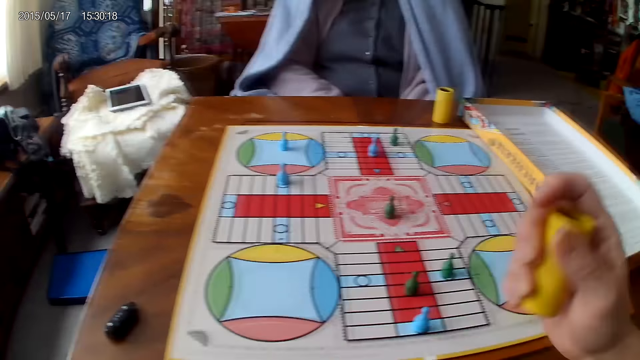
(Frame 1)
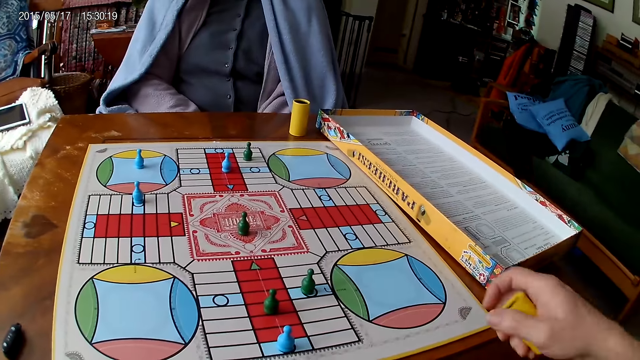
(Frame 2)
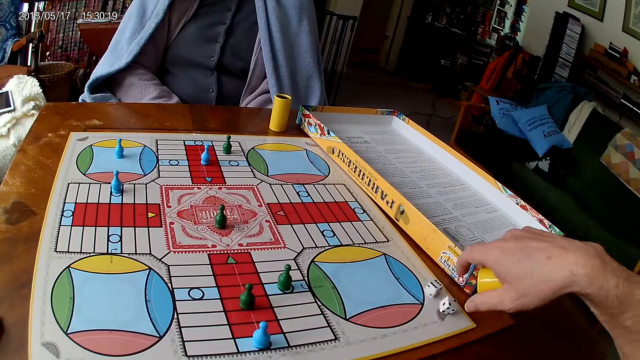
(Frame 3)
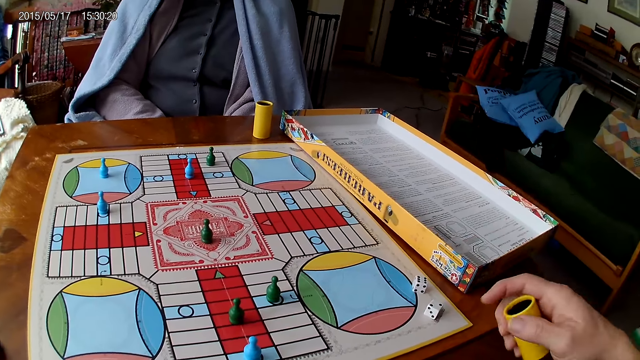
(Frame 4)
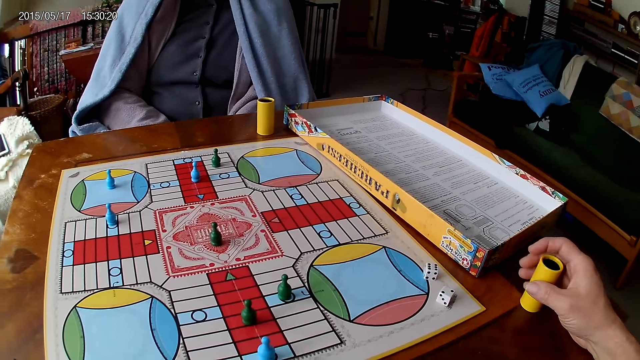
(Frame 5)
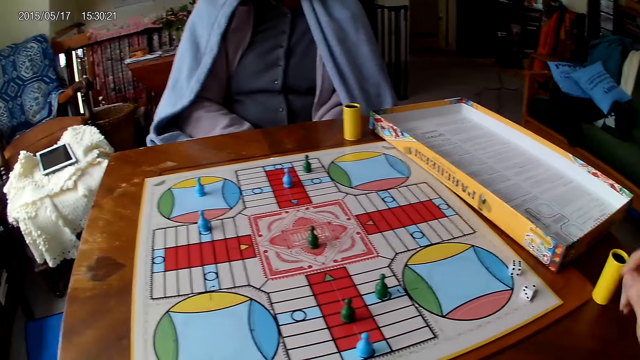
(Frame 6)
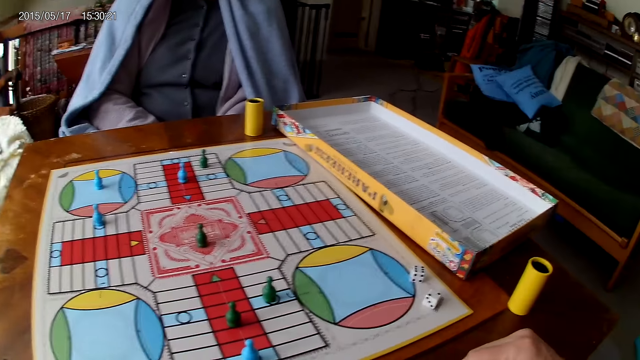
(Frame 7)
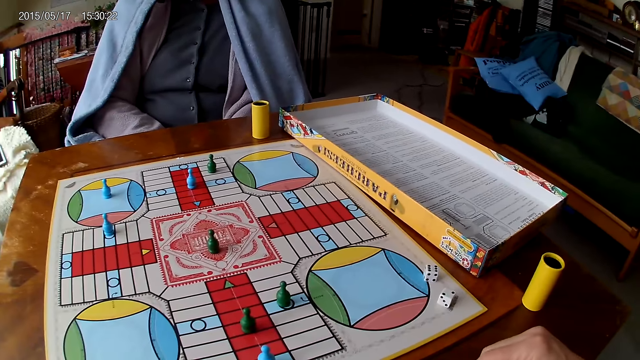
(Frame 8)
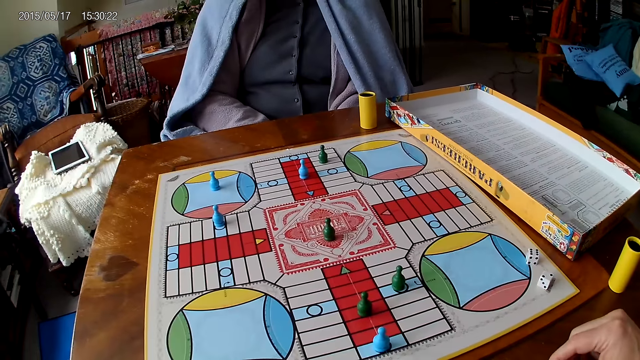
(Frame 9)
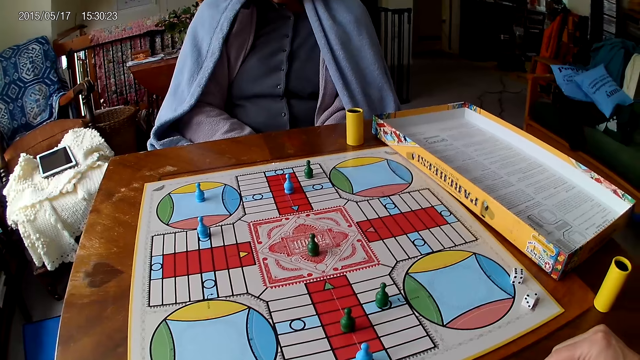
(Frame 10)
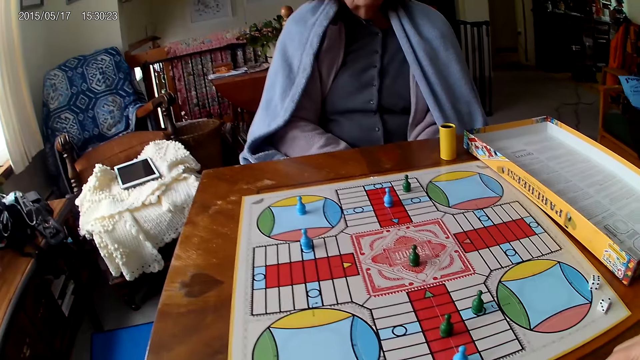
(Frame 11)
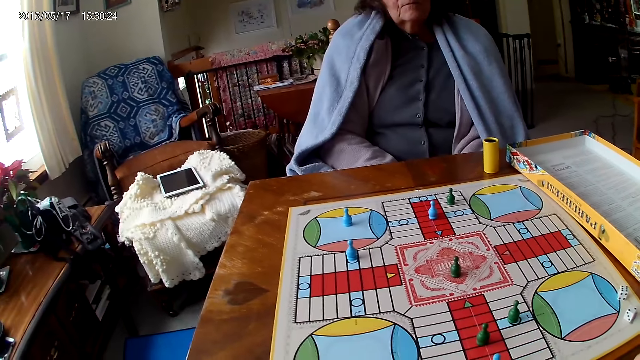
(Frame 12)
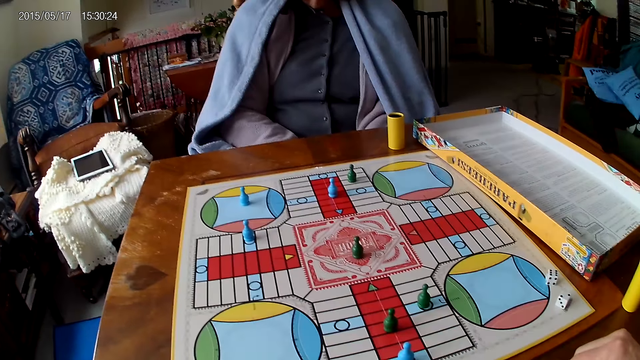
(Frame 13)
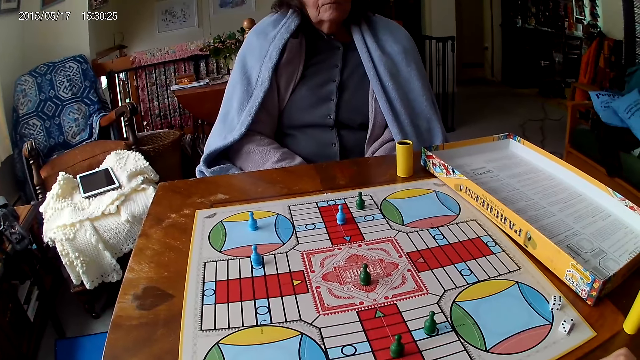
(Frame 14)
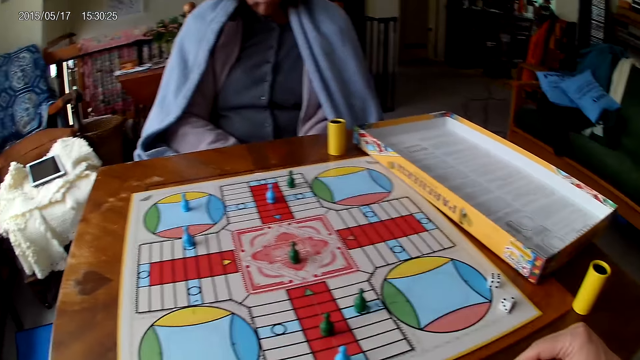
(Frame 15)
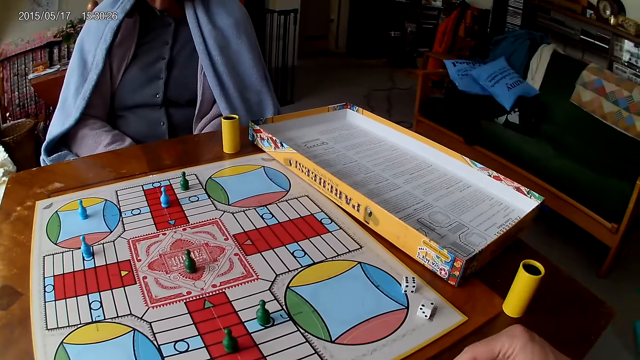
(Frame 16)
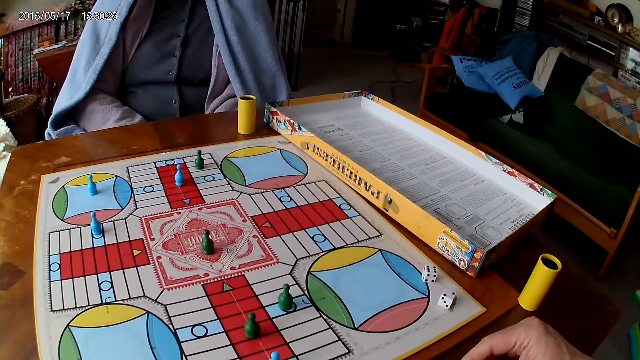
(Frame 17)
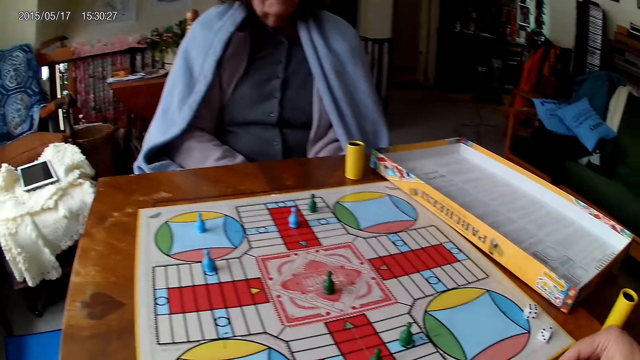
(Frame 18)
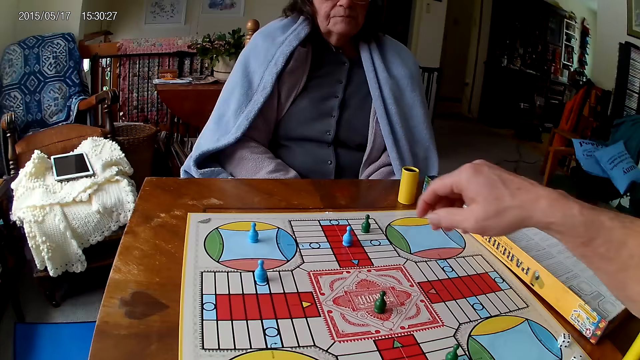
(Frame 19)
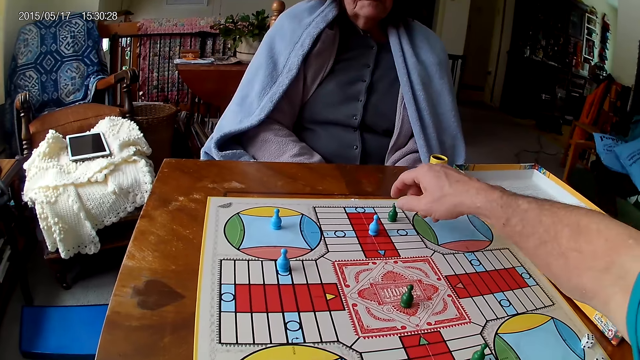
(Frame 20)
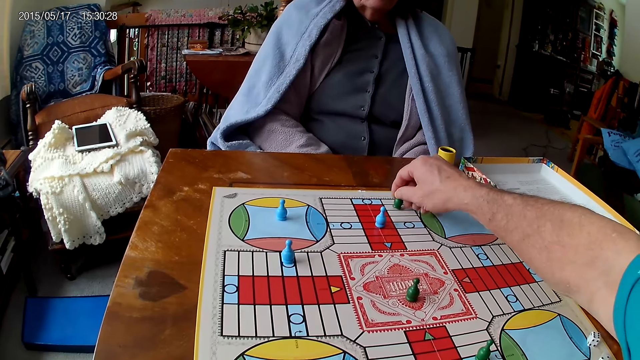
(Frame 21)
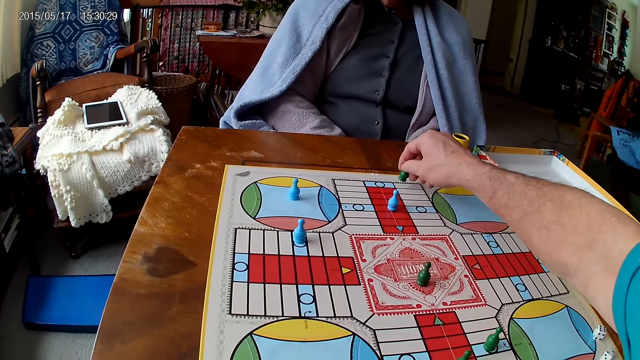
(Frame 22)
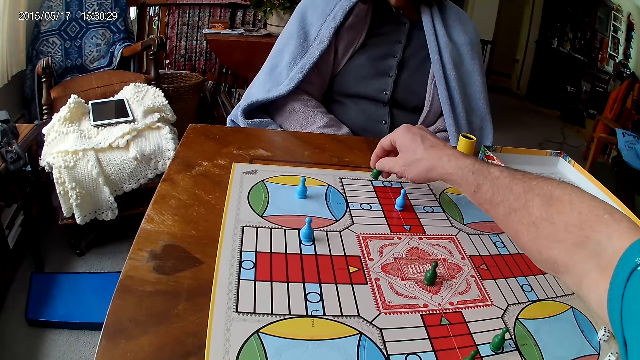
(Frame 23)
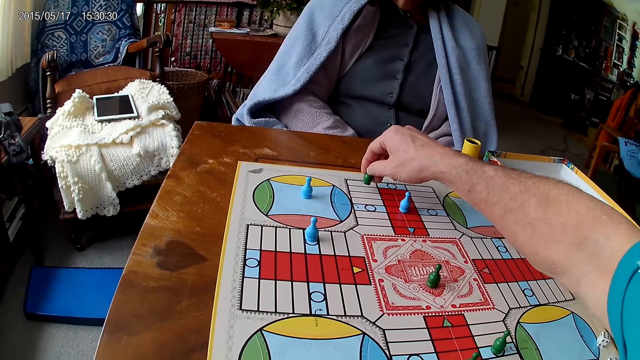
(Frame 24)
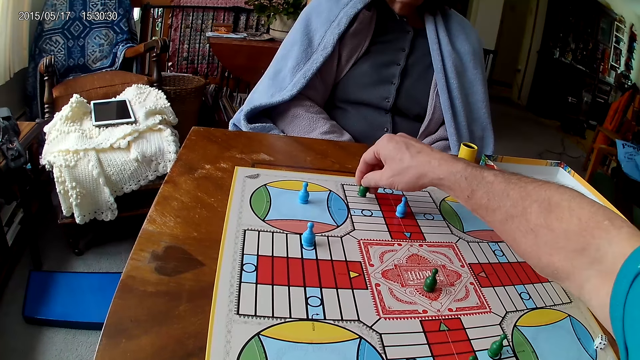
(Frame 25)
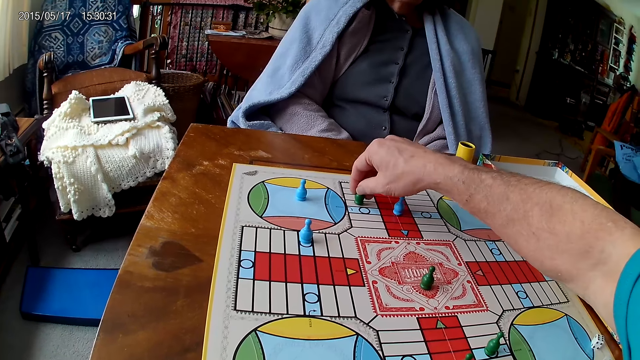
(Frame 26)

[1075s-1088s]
The camera wearer shakes his container with his right hand. He drops the dice in his container on the Ludo board. He drops his container on the table with his right hand. He stares at the game. He picks the dice. He moves a piece on the Ludo board with his right hand.

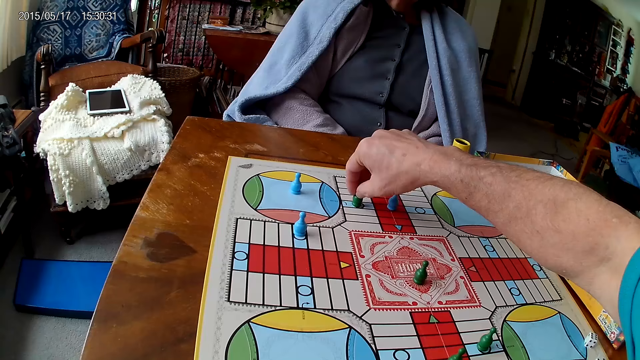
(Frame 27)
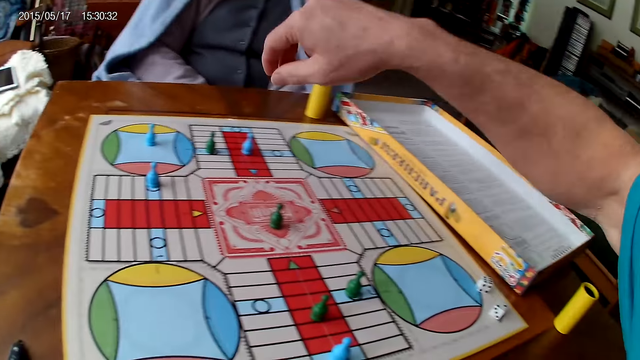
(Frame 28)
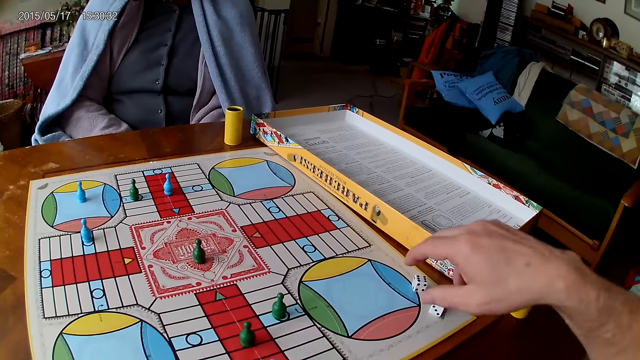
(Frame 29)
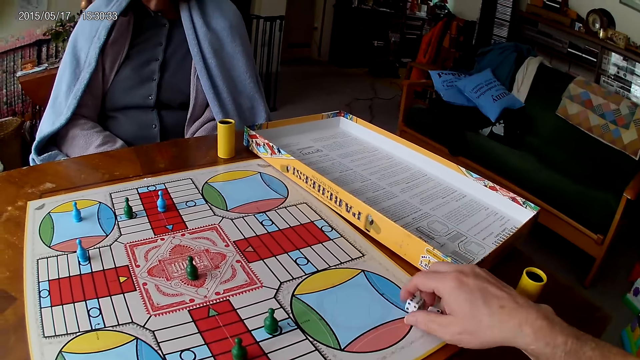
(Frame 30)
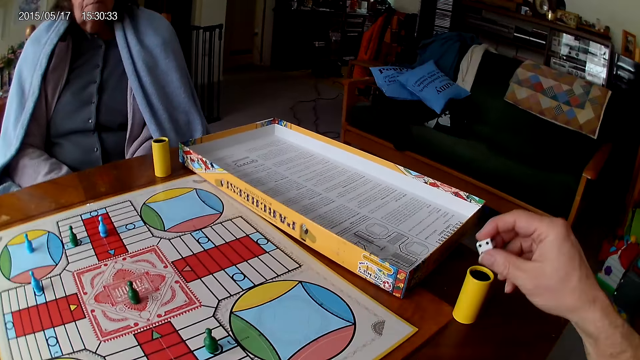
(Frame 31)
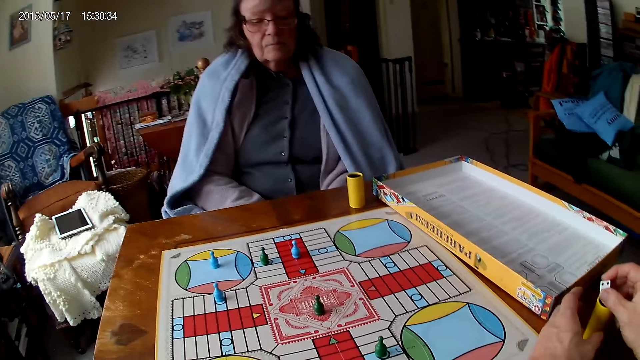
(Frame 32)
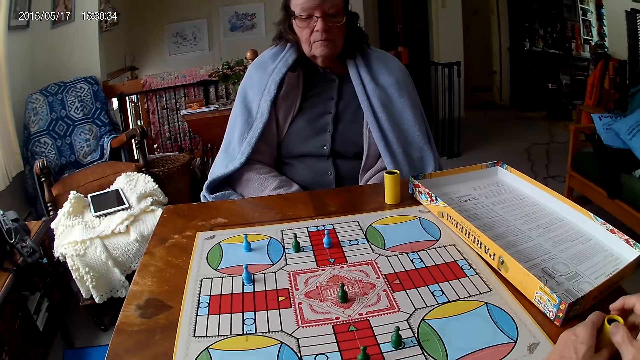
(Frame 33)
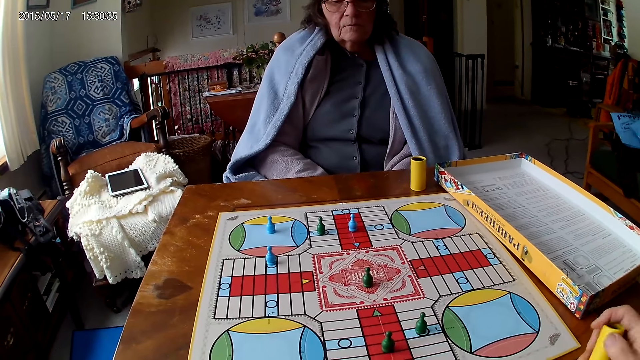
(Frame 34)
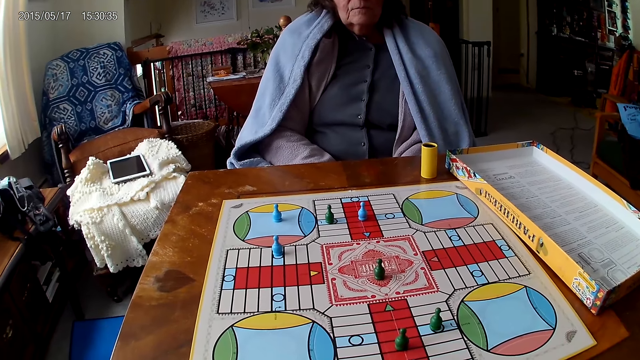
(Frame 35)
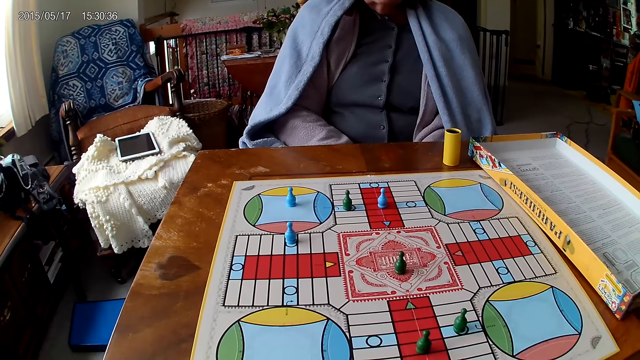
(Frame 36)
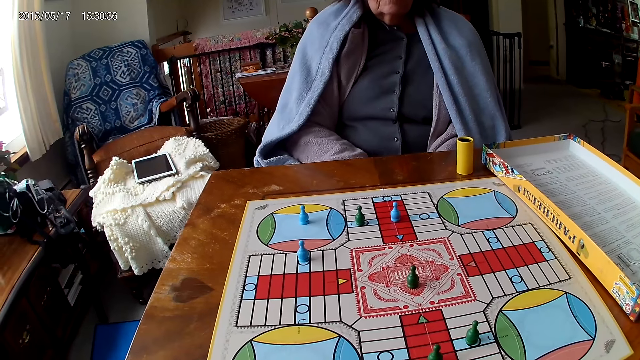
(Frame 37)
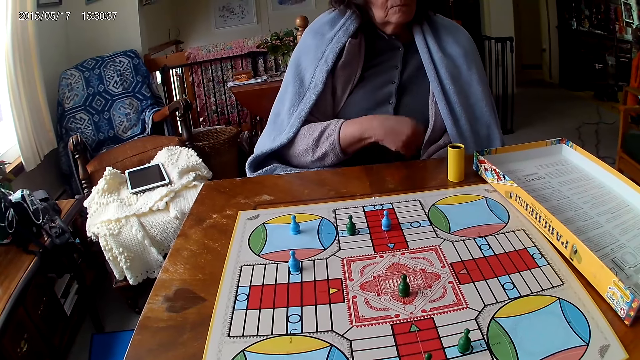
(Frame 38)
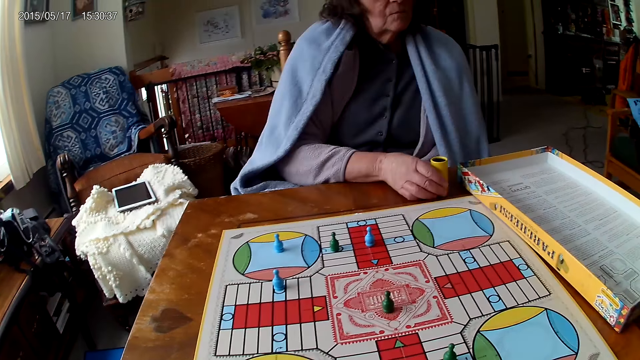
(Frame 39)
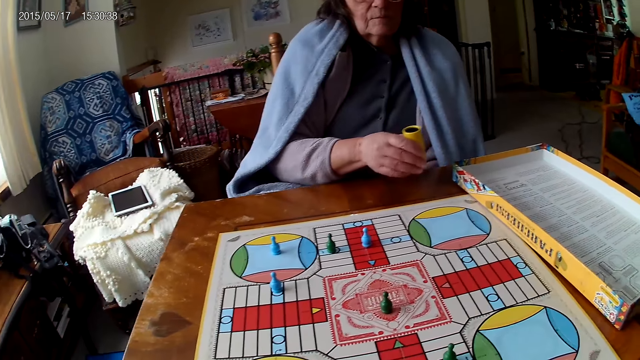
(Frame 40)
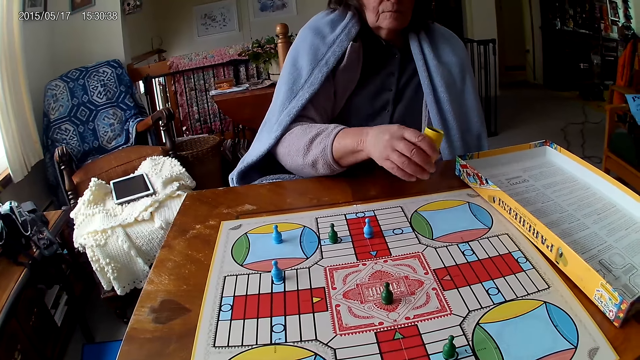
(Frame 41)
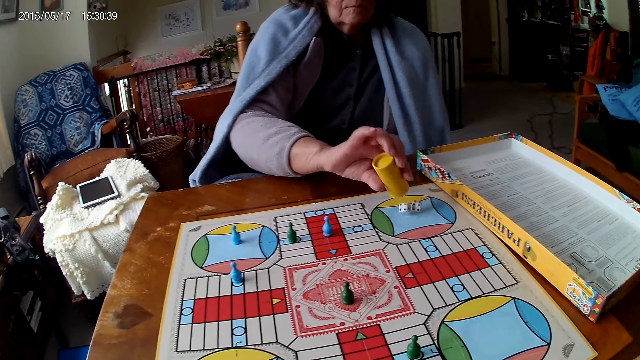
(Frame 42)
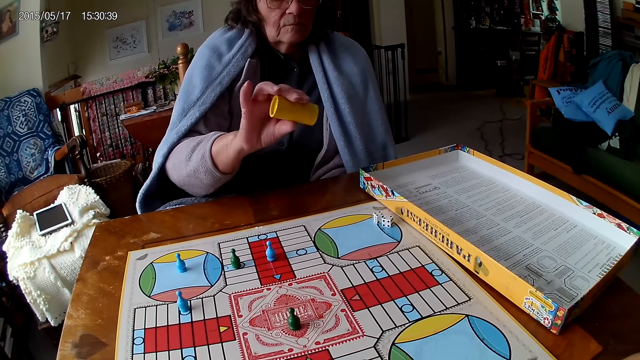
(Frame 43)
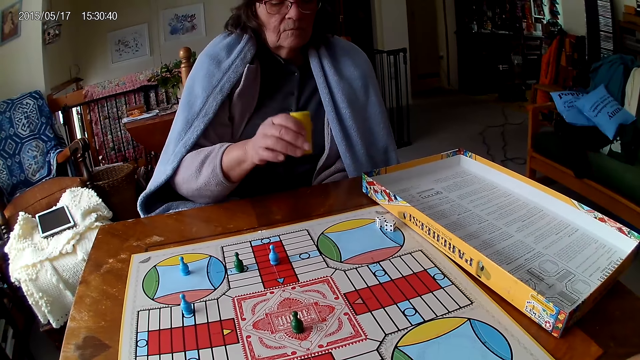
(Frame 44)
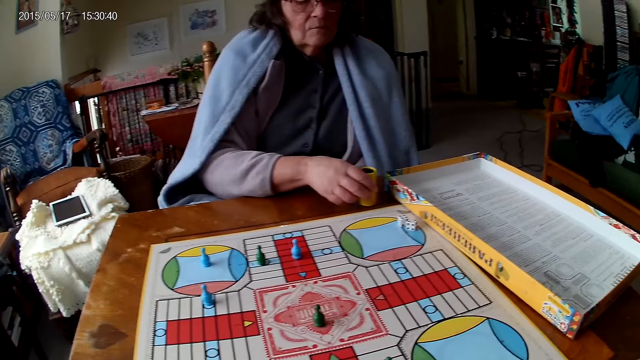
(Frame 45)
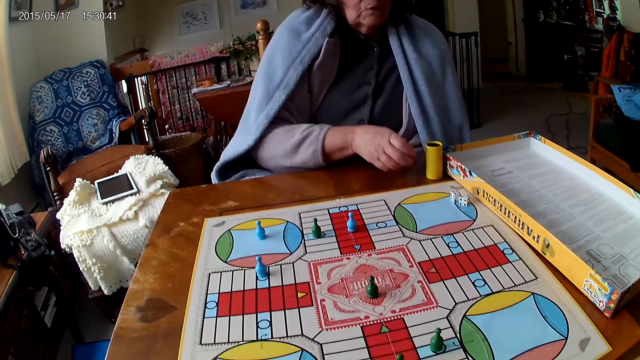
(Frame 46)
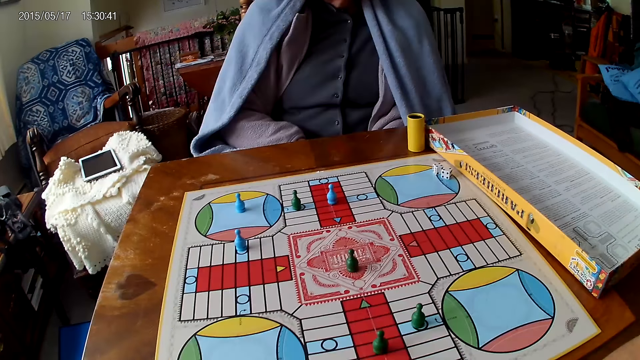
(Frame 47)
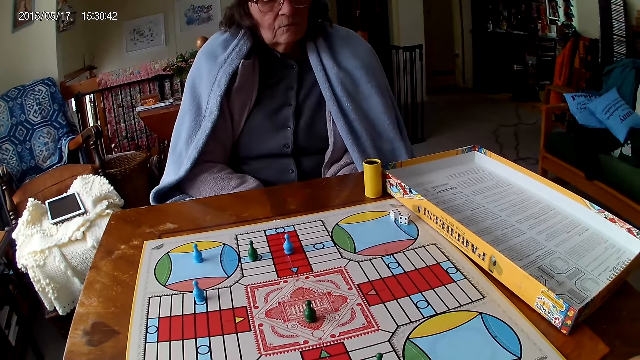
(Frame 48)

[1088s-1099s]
The camera wearer picks his dice from the Ludo board with his right hand. He drops the dice into his container. He grabs his container from the table with his left hand. He passes his container from his left hand to his right hand. A woman picks the dice cup. The woman shakes her container with her right hand. The woman drops two dice in her container on the Ludo board. The woman drops the dice cup.
